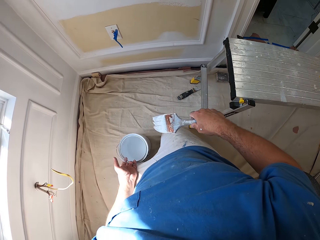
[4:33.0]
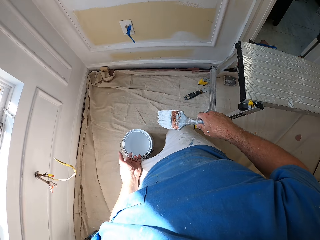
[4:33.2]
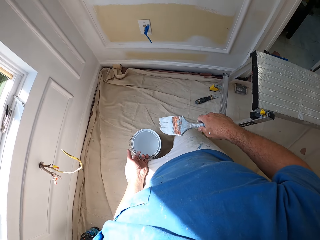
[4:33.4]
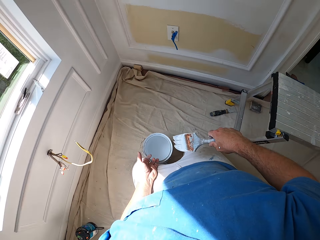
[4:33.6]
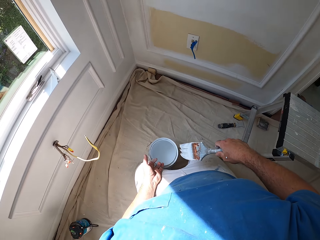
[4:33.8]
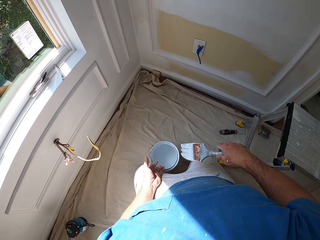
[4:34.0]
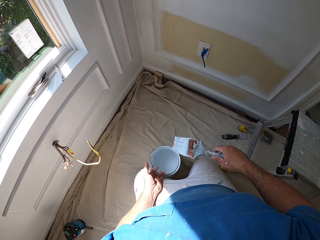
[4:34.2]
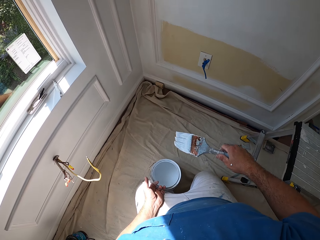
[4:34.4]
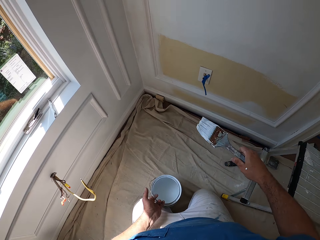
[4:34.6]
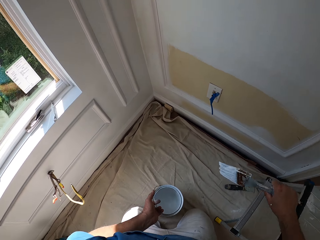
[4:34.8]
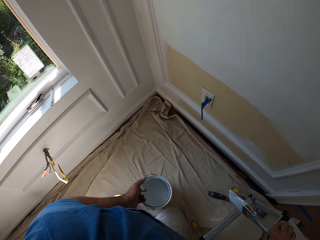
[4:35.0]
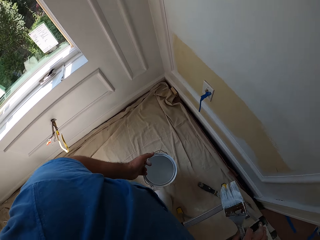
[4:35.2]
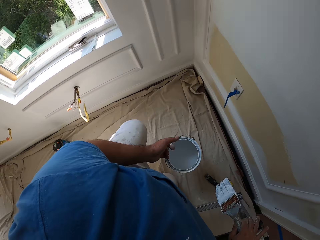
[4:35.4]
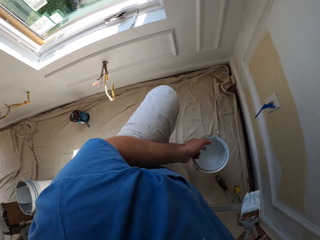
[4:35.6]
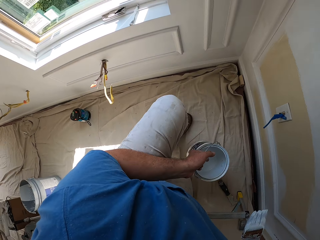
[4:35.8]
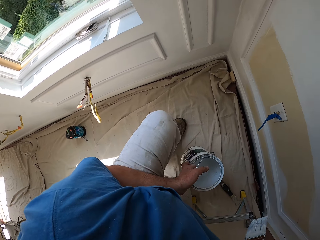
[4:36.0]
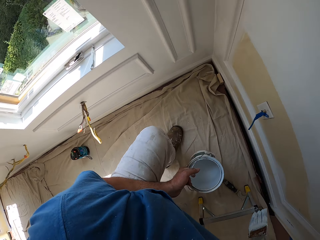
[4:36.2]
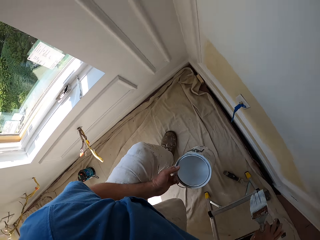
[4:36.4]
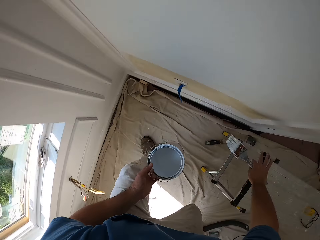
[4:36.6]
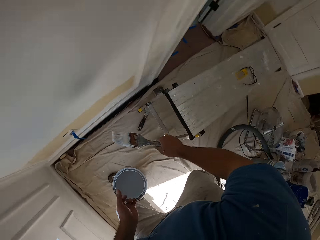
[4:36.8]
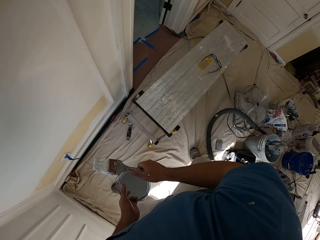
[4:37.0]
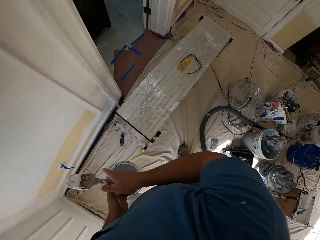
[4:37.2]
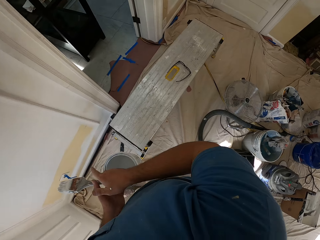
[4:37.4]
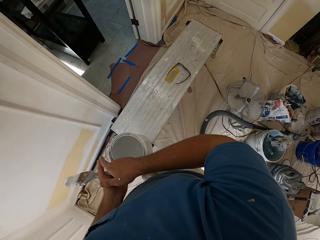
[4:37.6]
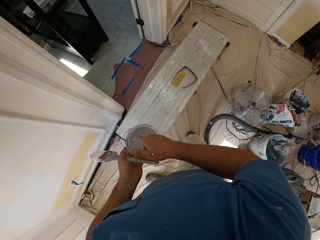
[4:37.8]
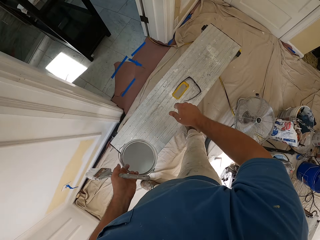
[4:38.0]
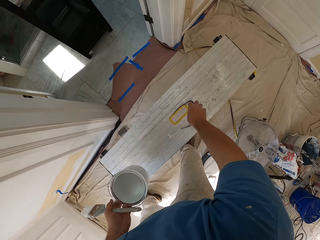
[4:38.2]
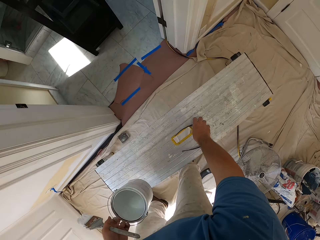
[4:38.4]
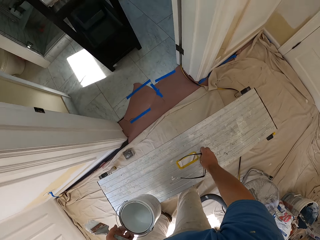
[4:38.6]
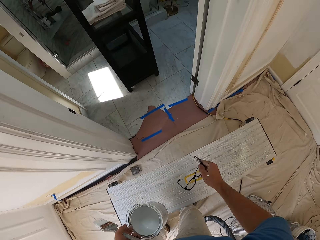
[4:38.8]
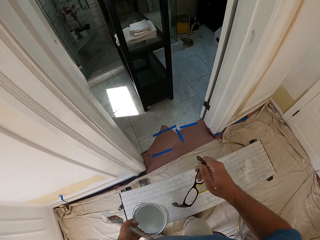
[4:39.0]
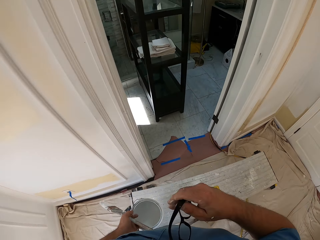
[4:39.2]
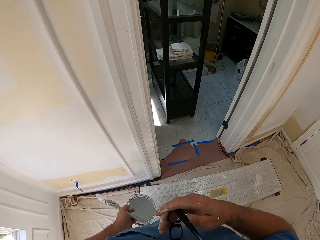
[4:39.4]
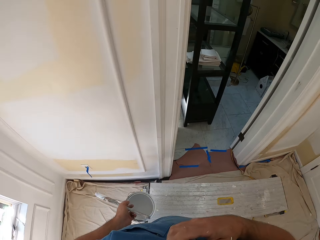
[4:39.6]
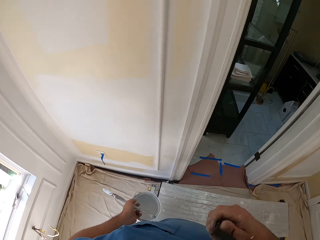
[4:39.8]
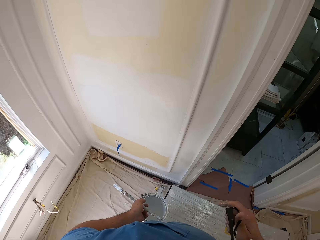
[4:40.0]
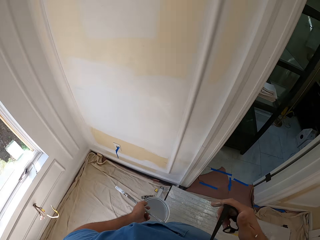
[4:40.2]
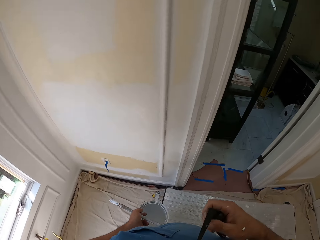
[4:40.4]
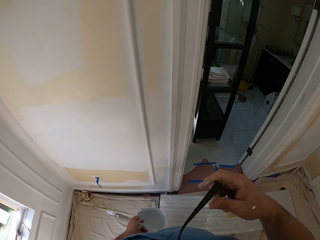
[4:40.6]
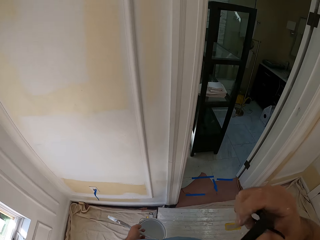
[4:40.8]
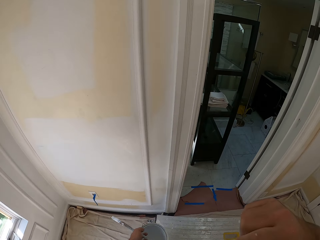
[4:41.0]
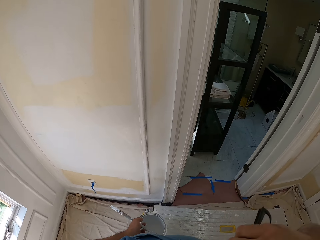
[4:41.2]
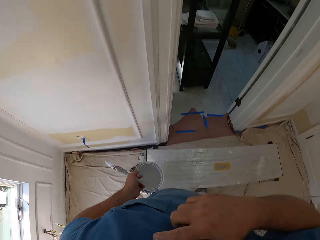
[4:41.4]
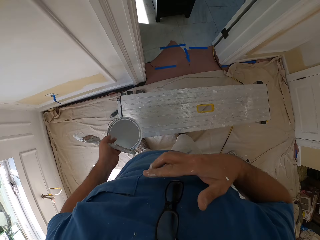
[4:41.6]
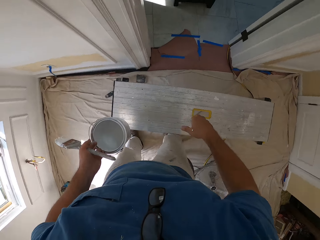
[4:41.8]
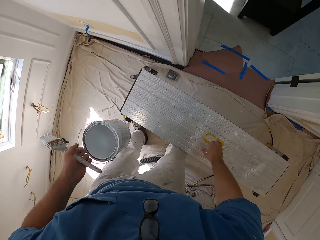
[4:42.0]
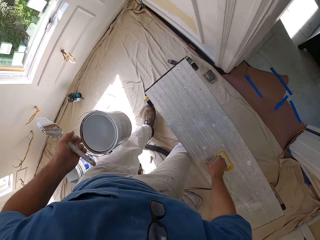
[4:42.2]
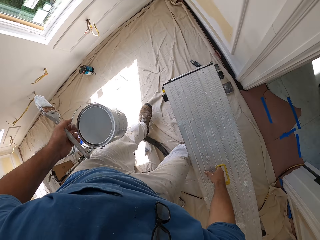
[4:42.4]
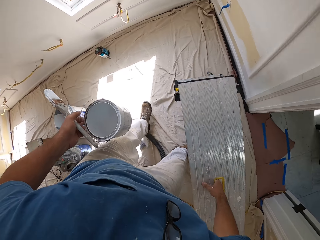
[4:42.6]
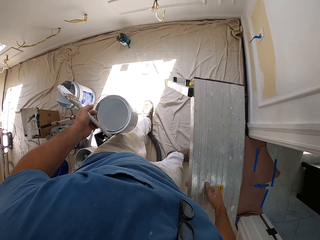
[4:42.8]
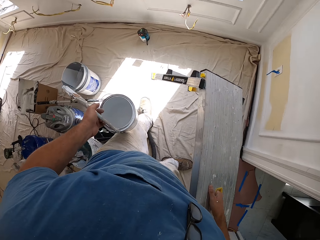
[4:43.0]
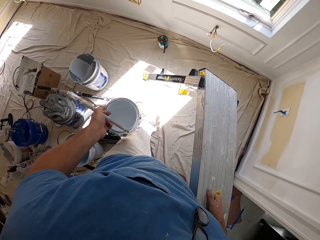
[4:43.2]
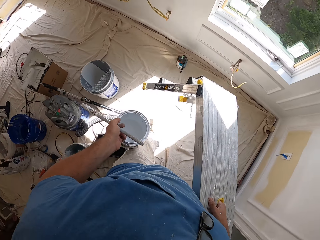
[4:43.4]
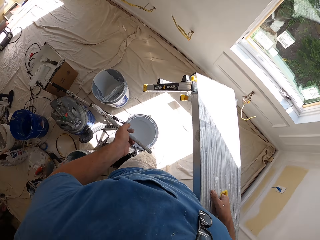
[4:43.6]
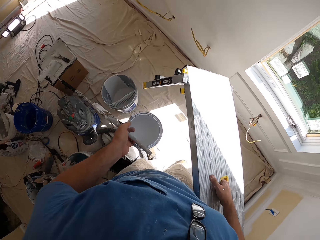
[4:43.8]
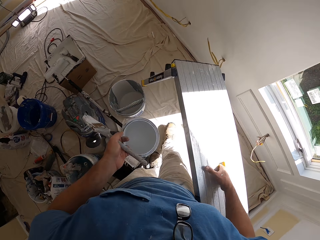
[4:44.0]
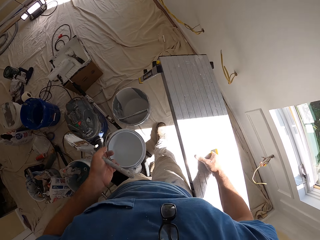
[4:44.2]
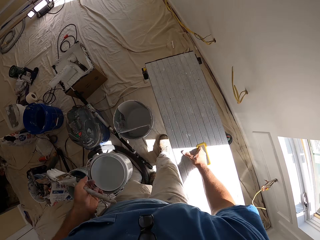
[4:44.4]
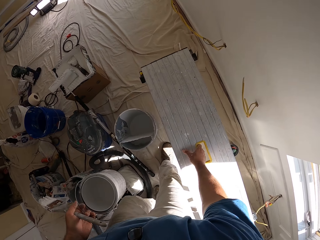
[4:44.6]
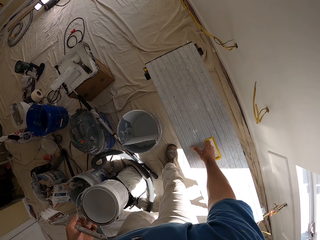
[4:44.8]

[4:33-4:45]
The camera wearer stands up. He passes the paint brush to his left hand. He picks up a pair of glasses from the bench or table. He hooks the pair of glasses on his shirt. He carries the table.

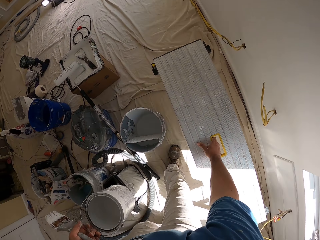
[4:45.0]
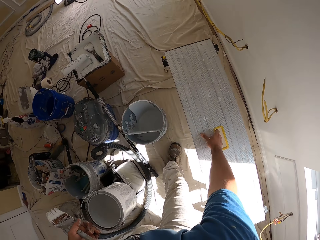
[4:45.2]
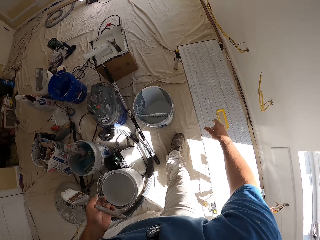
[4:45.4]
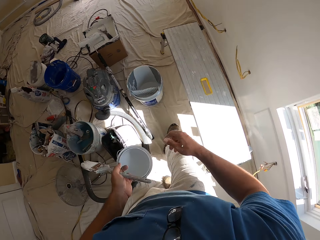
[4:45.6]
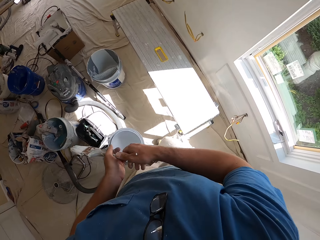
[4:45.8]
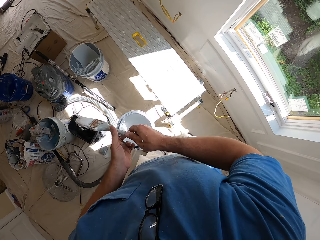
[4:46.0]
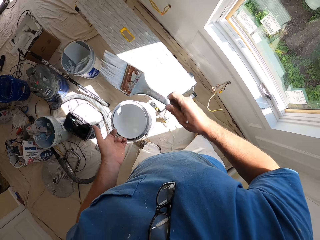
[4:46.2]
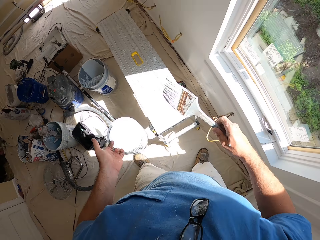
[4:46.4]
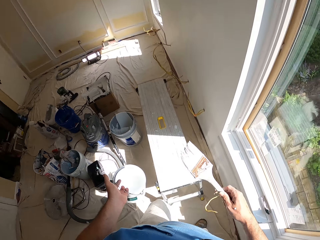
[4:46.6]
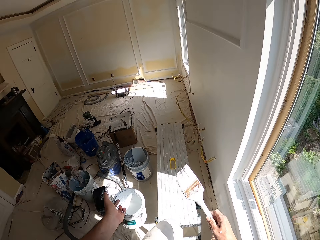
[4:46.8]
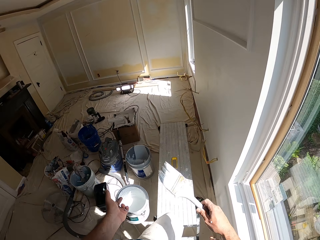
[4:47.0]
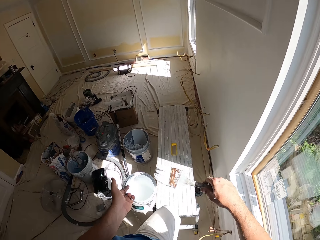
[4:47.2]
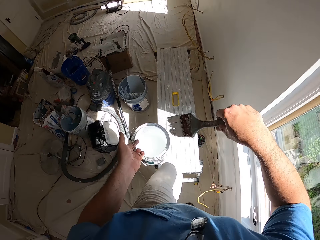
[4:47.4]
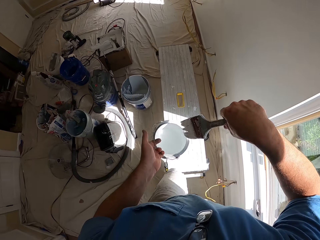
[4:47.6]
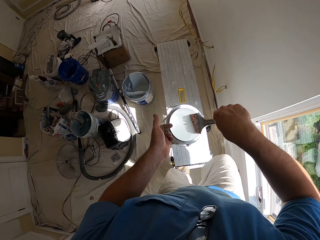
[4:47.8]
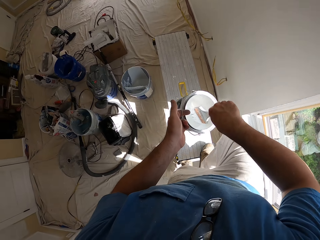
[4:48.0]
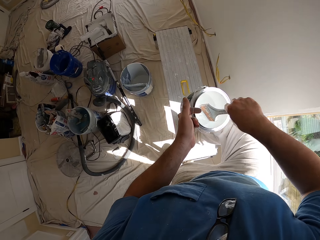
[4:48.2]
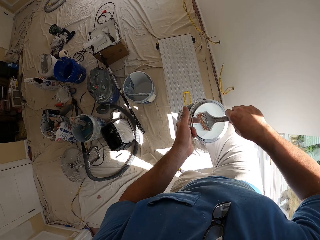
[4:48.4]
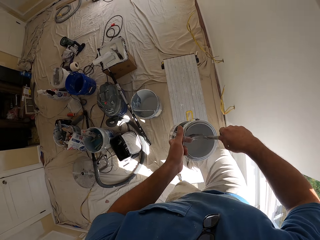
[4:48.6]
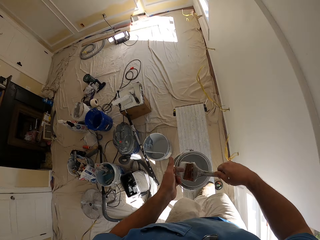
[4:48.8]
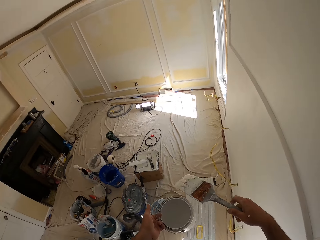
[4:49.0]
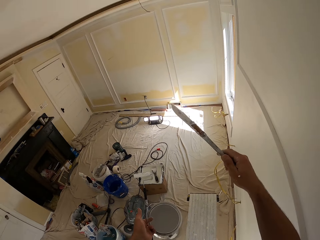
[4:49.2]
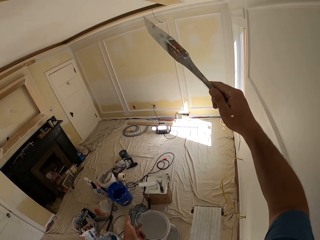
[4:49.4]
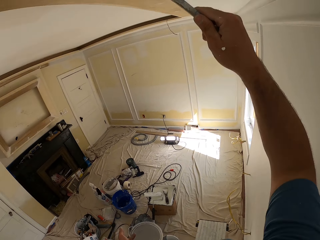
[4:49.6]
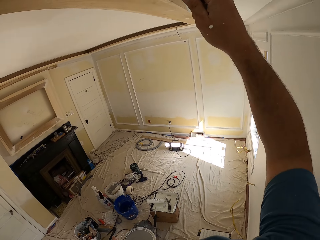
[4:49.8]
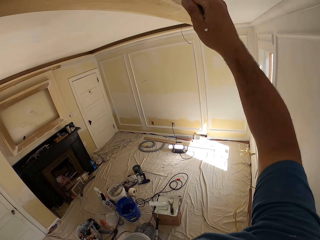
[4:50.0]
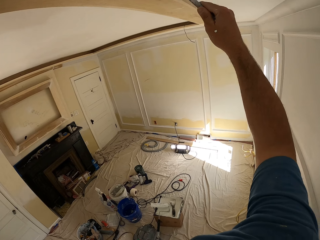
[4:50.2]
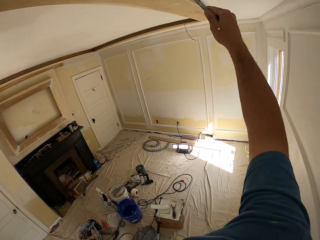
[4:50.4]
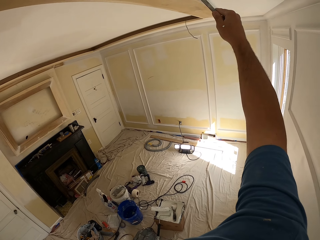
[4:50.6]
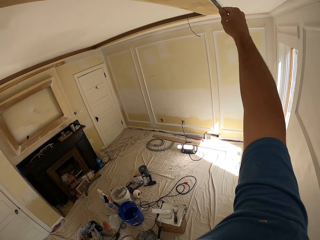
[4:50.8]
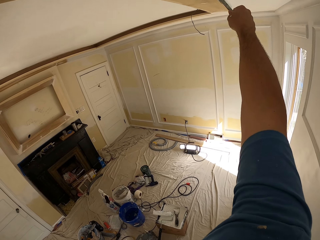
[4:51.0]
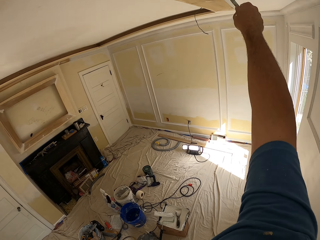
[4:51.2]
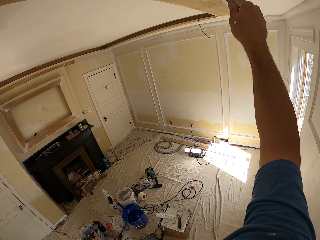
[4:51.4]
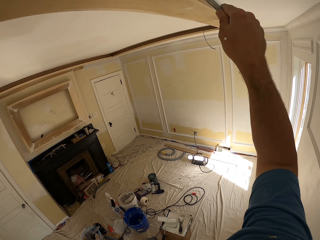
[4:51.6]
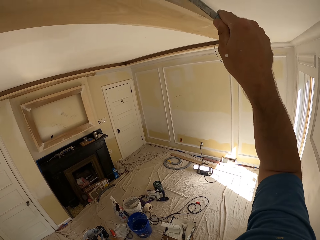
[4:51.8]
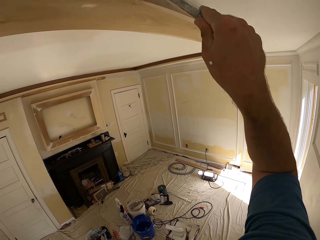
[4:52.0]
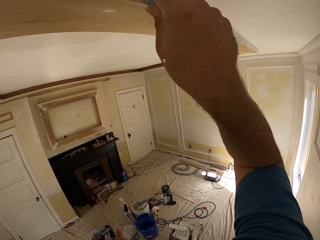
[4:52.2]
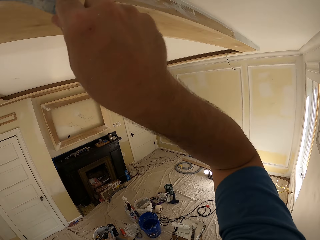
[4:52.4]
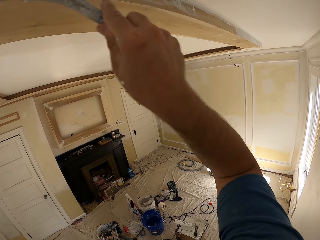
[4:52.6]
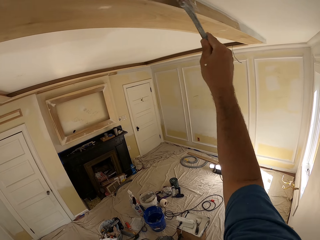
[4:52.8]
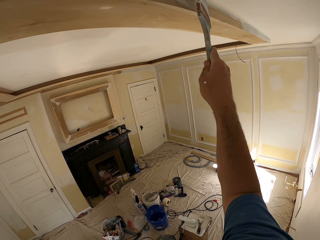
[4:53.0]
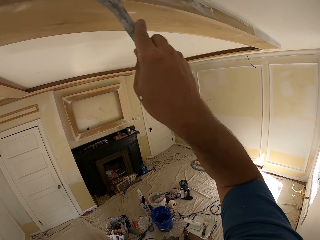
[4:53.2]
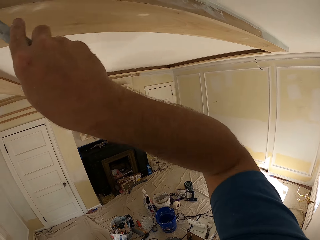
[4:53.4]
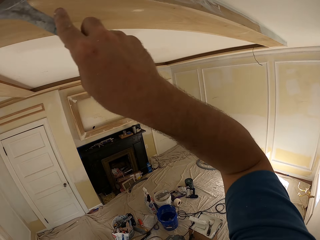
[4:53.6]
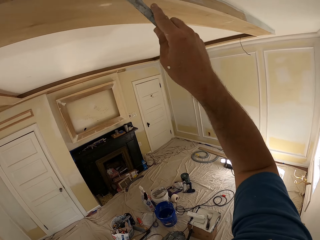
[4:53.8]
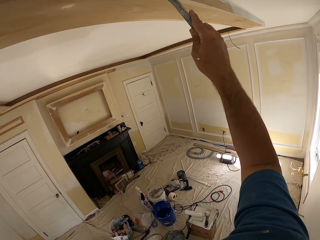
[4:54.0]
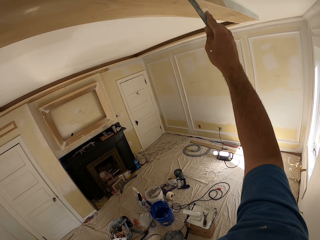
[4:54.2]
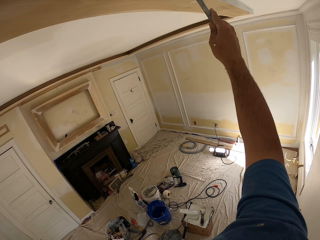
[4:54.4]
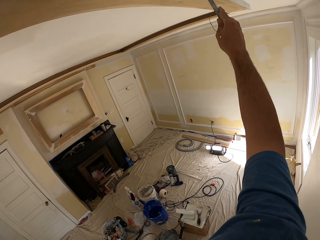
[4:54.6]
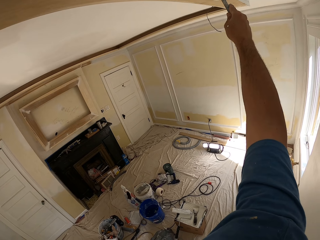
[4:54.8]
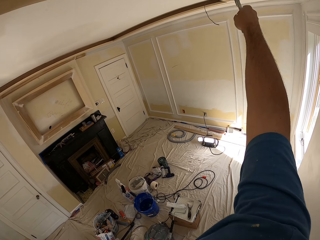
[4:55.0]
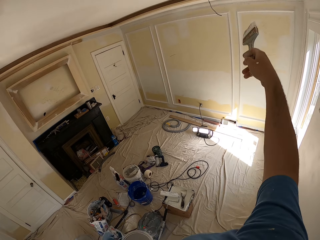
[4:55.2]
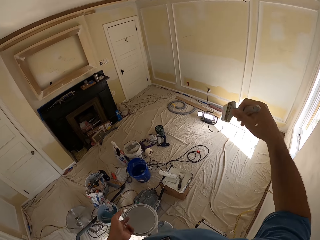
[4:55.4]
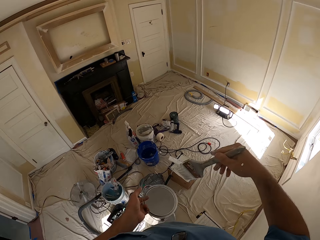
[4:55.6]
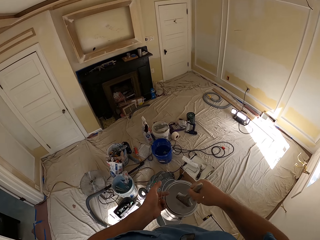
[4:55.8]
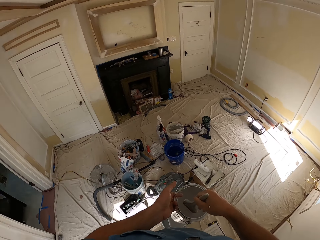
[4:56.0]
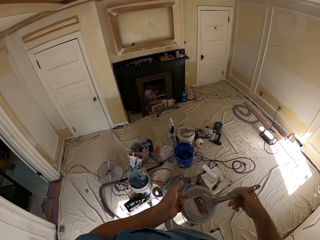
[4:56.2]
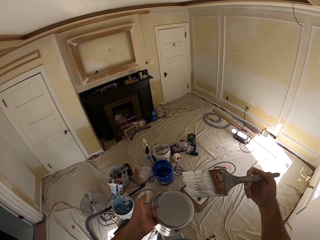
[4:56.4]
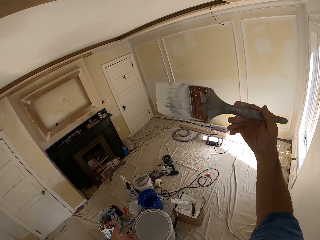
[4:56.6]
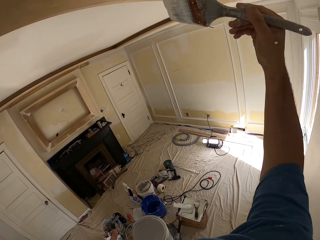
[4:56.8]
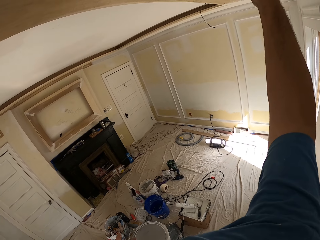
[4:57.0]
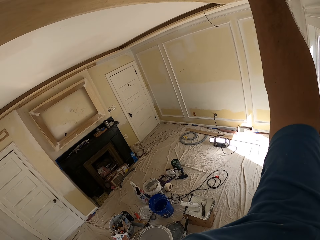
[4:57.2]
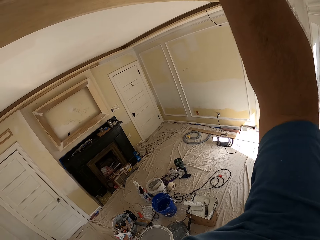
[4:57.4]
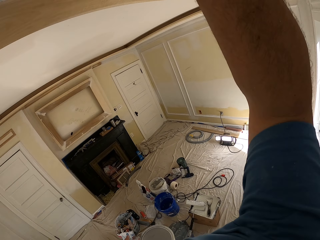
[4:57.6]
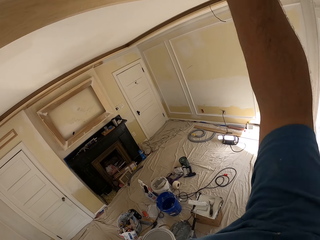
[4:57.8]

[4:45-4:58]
The camera wearer places the table or bench on the floor in another part of the room. He holds the paint brush in his right hand. He climbs on the table and dips the paint brush into the paint can. He paints the ceiling of the room with the paint brush. He dips the paint brush into the paint can. He paints the ceiling of the room with the paint brush again.
